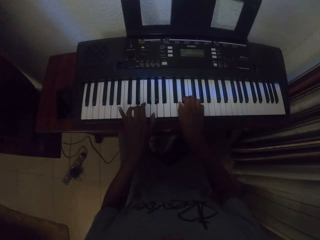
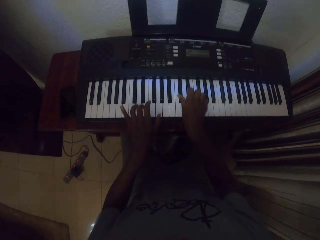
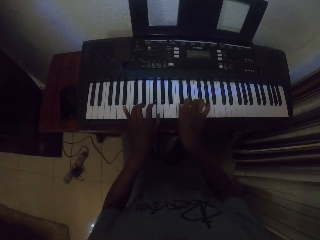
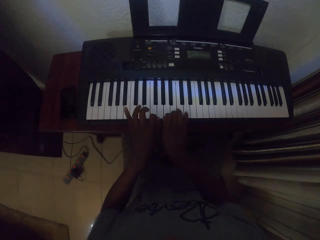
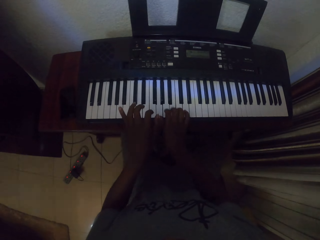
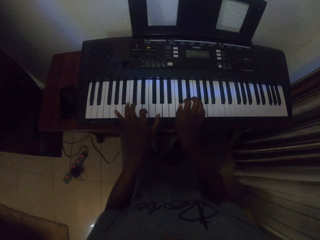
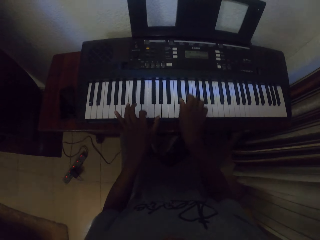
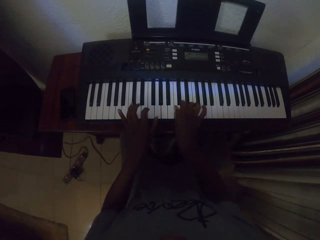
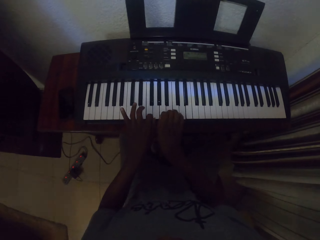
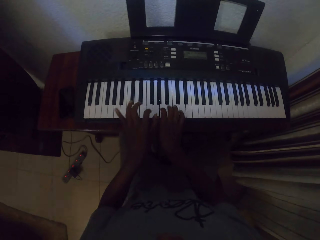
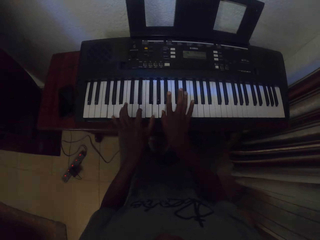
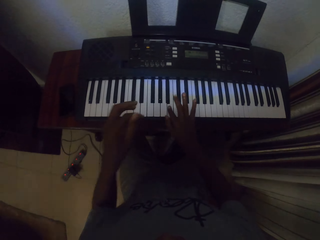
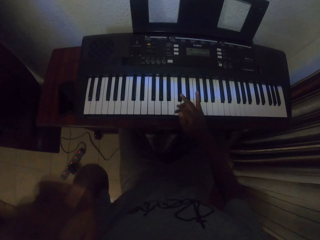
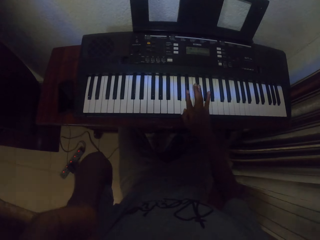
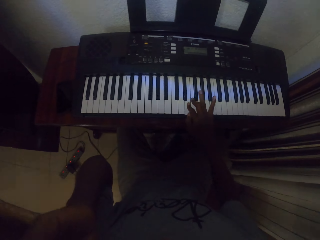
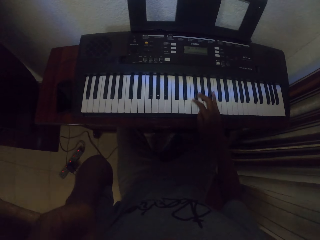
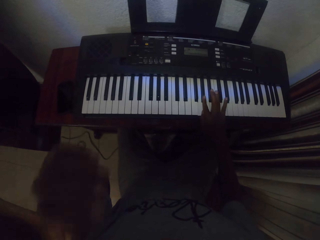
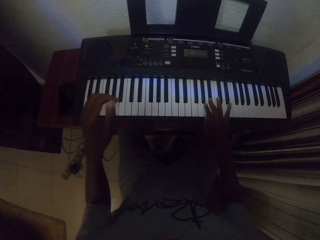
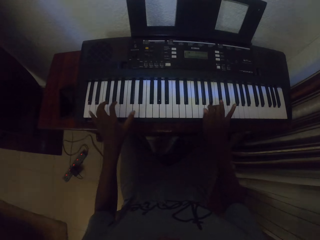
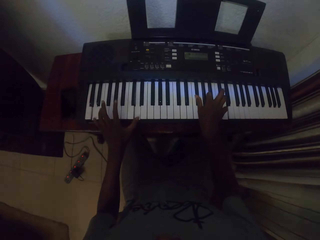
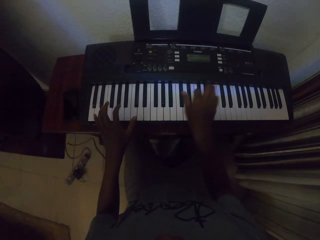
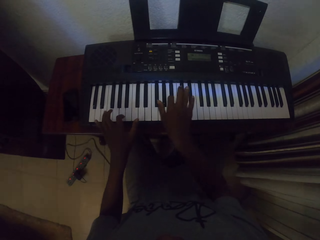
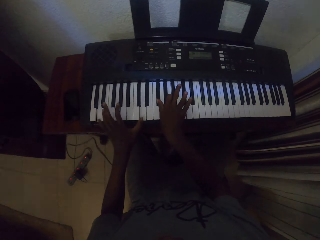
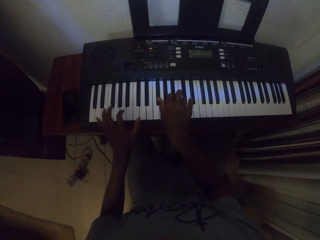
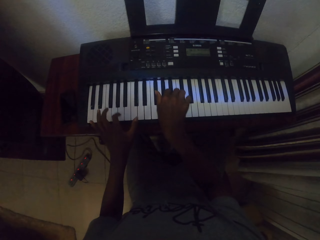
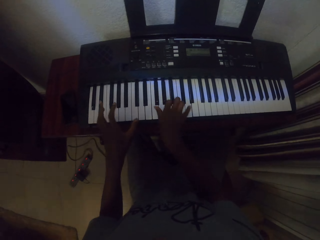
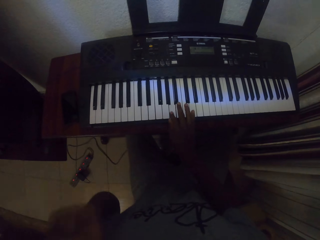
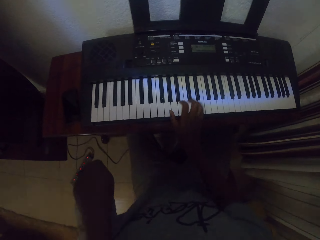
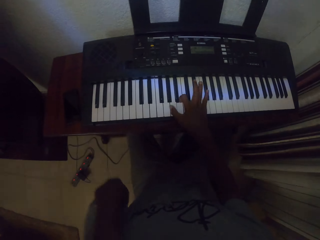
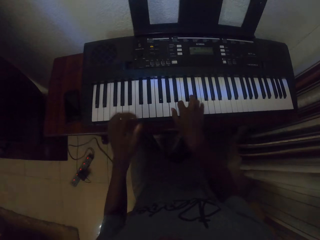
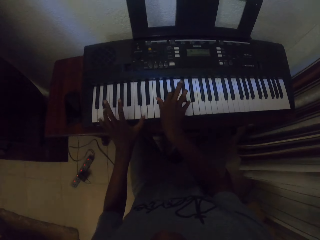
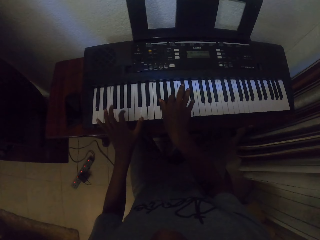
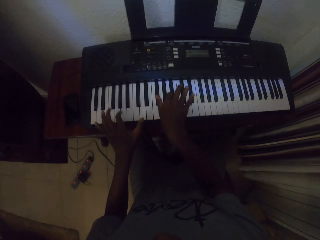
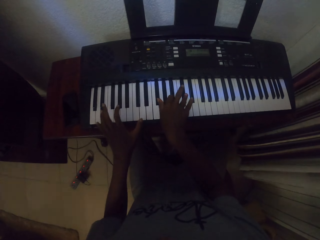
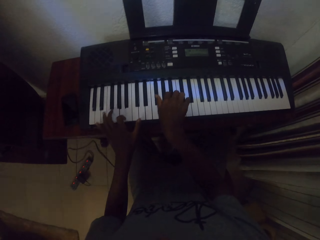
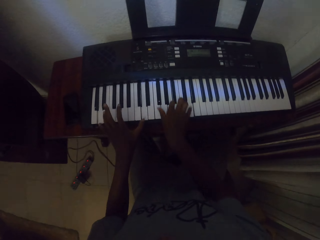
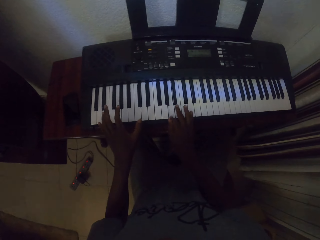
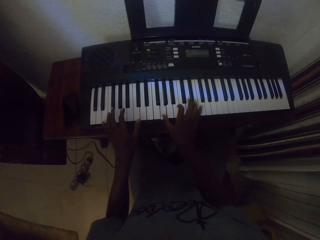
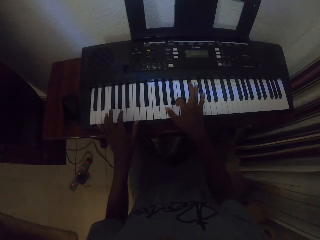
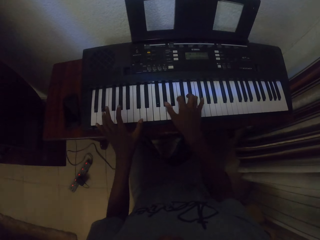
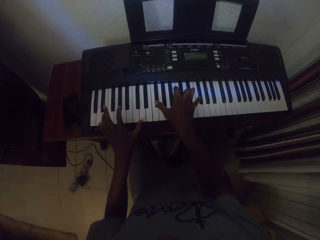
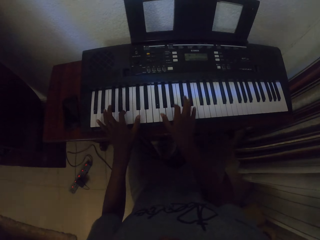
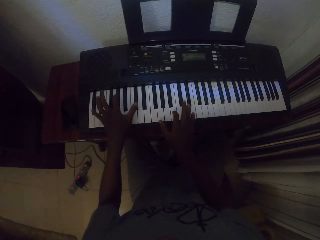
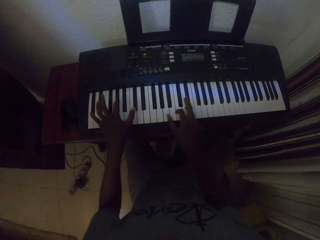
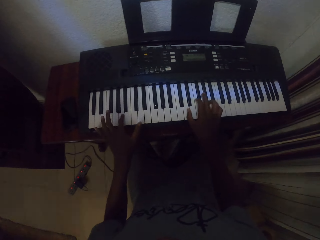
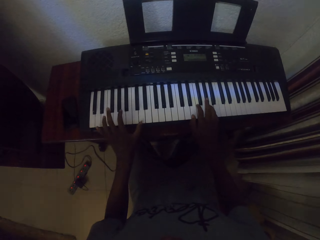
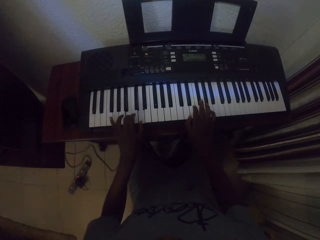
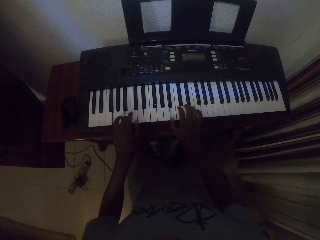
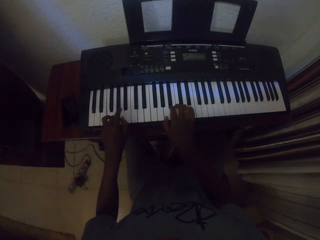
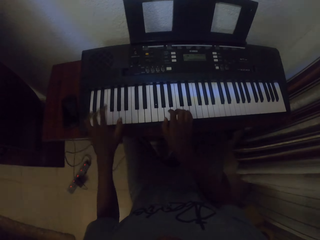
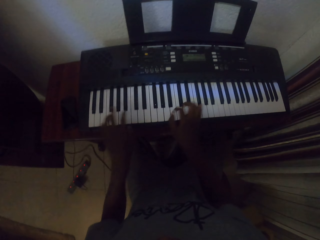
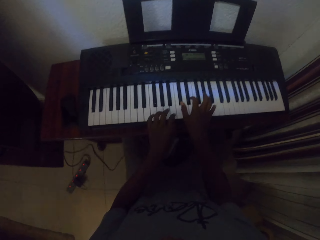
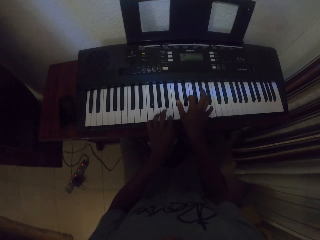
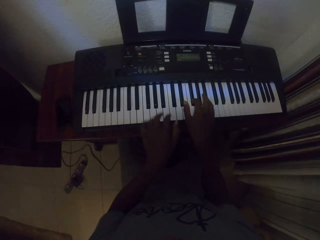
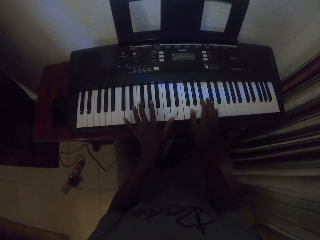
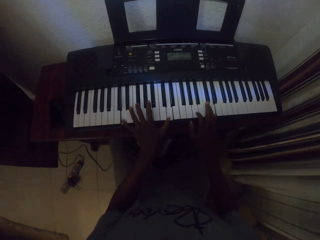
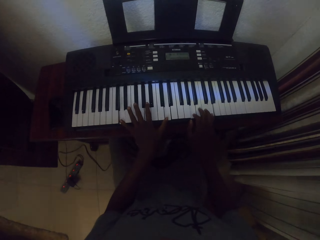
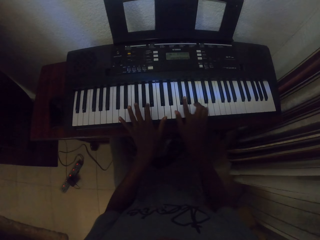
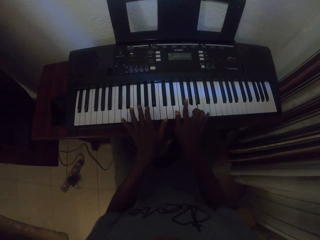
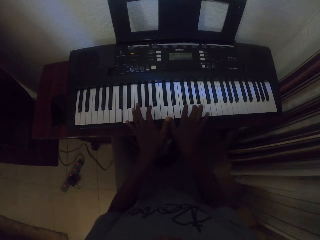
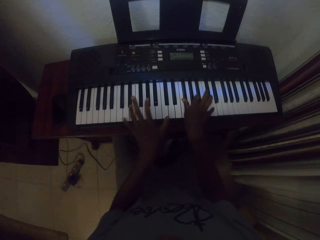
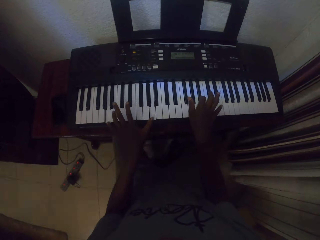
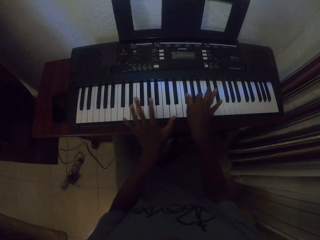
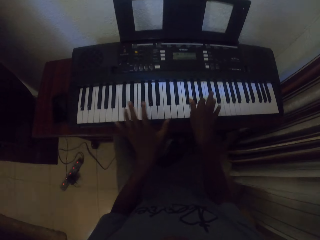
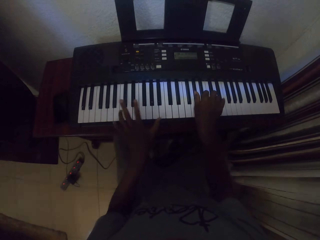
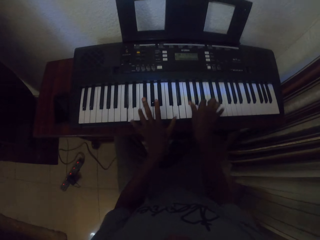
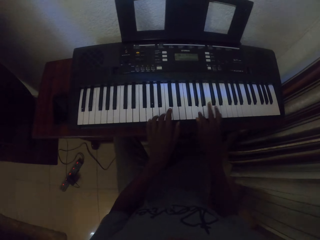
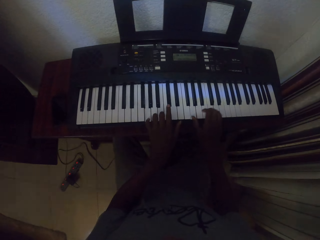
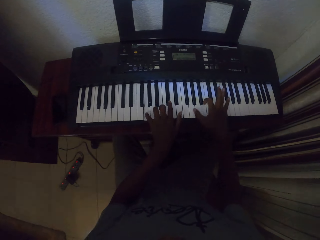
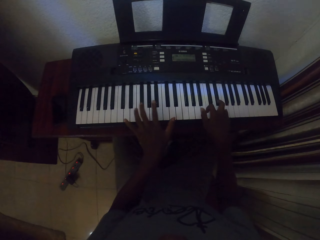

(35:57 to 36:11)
The camera wearer lifts the left hand. They touch the face. They play the piano. They touch the face. They play the piano with both hands. They play the piano with both hands repeatedly.

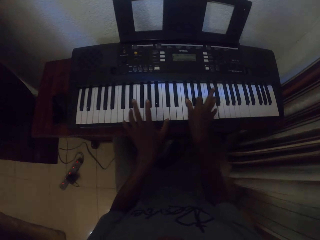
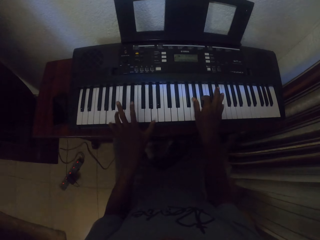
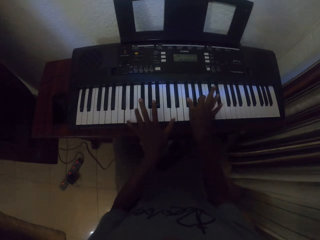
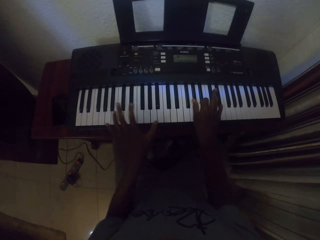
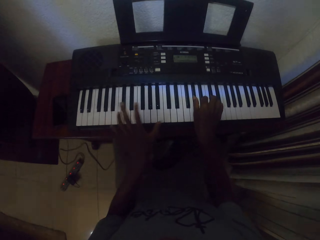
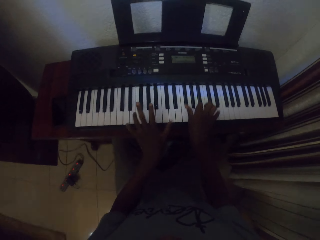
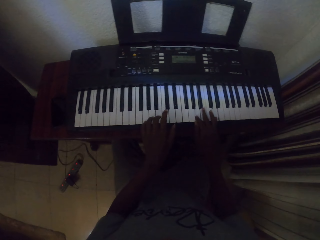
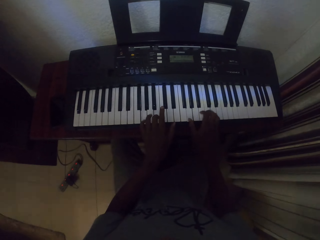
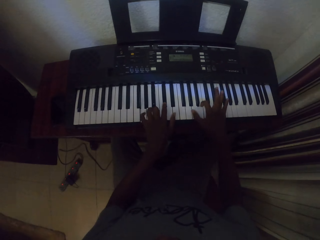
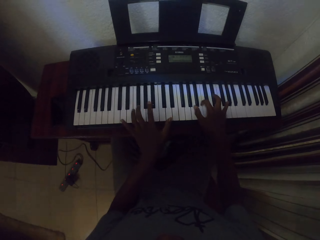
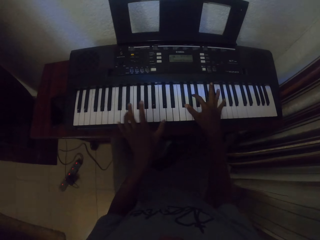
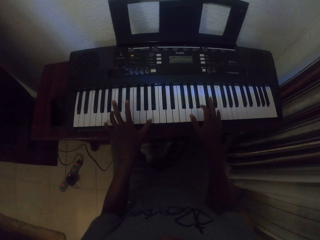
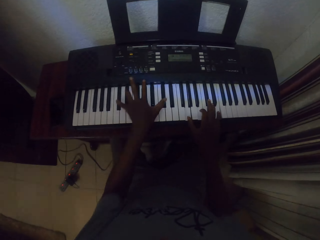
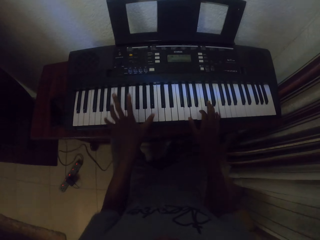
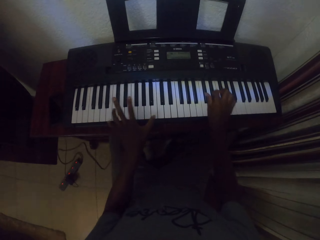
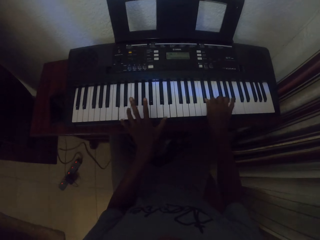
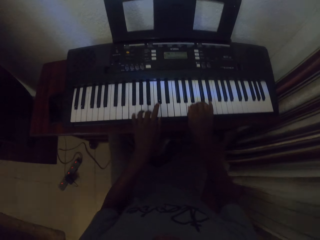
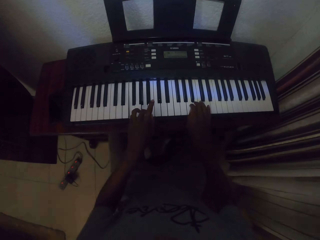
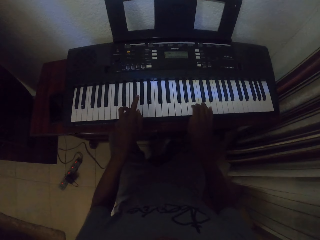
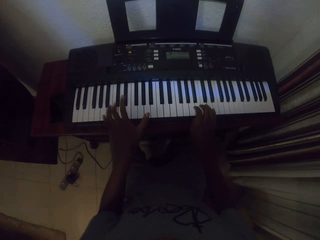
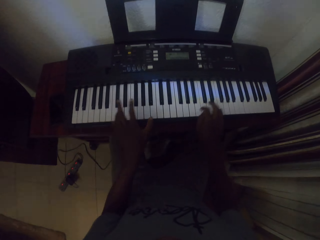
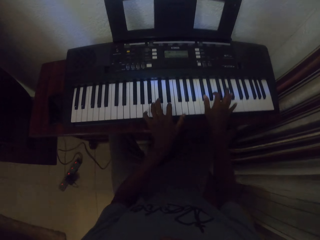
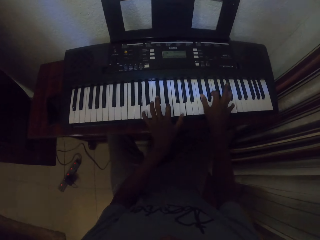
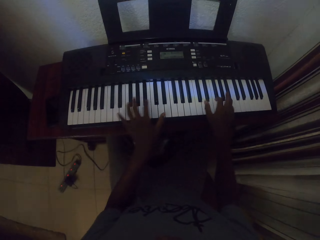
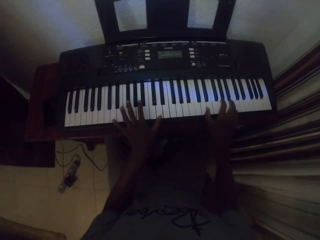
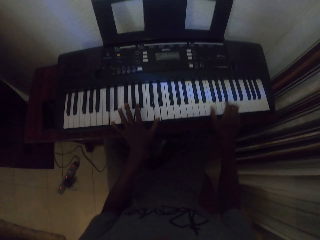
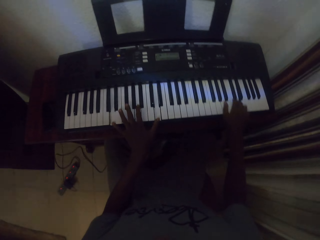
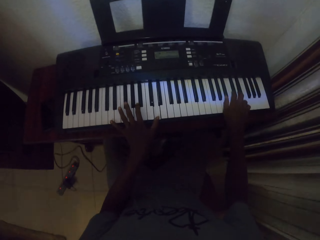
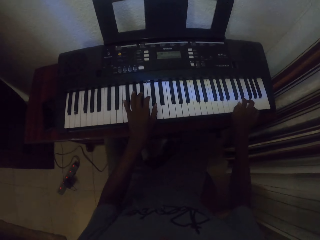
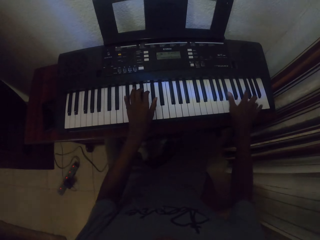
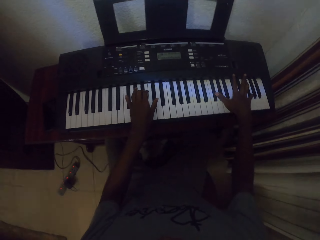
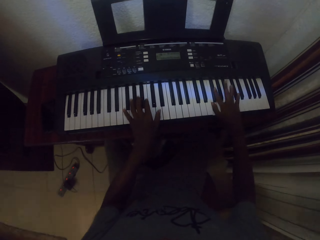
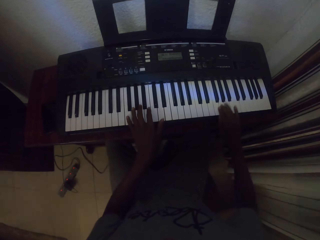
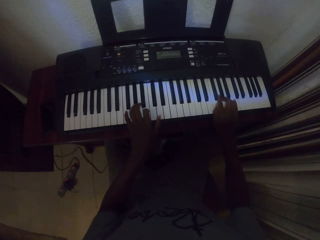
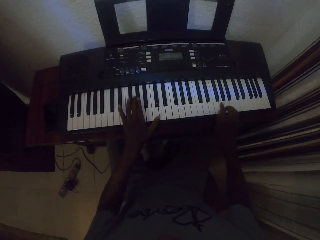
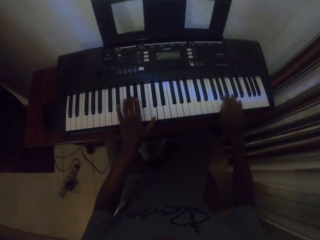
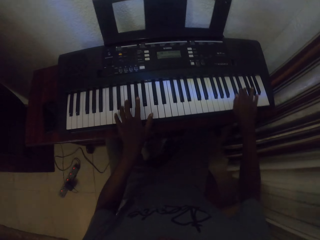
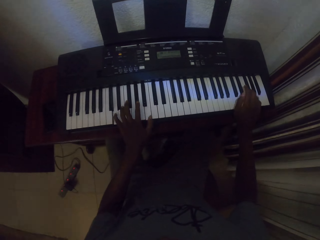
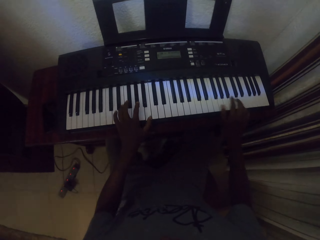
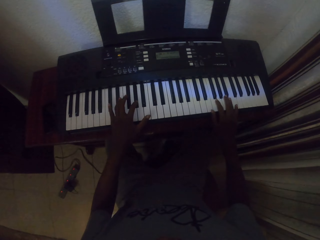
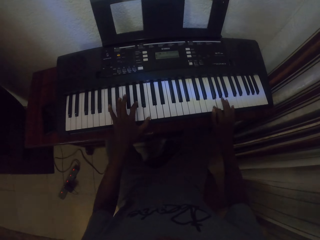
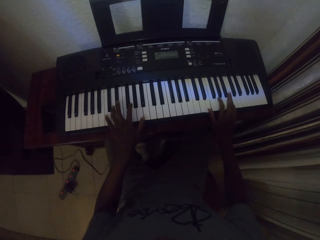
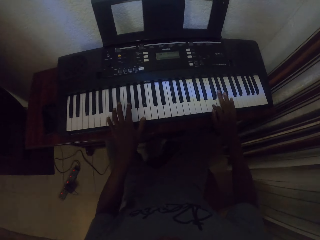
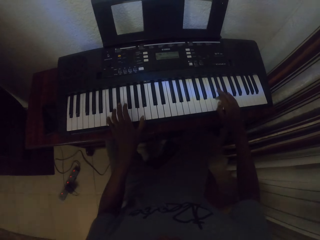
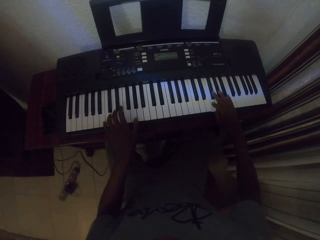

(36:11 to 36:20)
The camera wearer plays the piano with both hands. They play the piano with both hands again.
